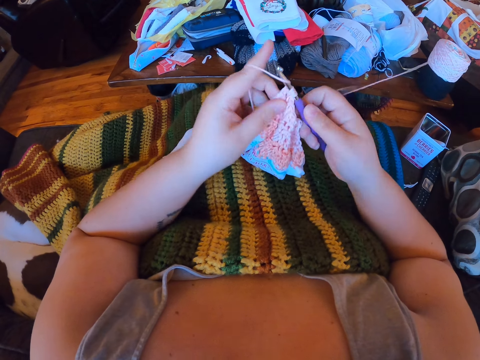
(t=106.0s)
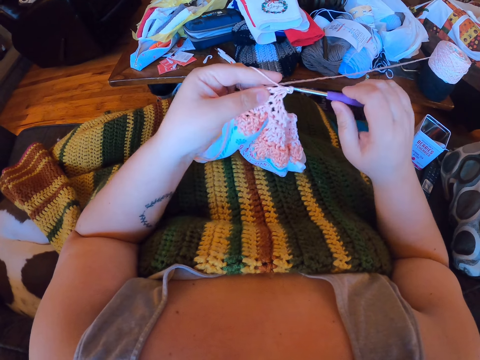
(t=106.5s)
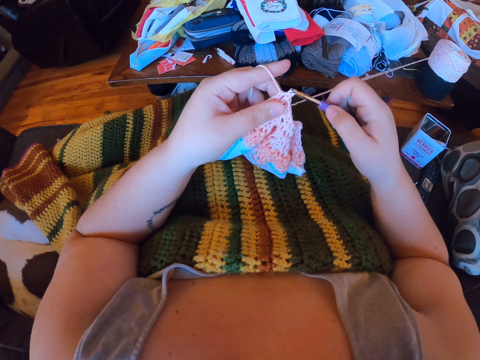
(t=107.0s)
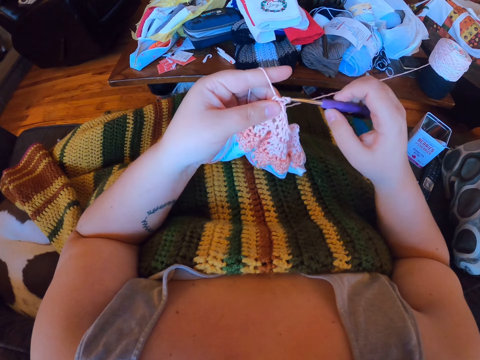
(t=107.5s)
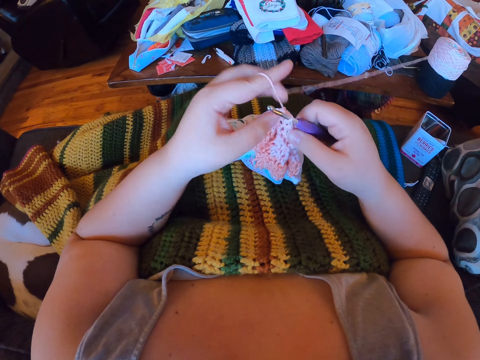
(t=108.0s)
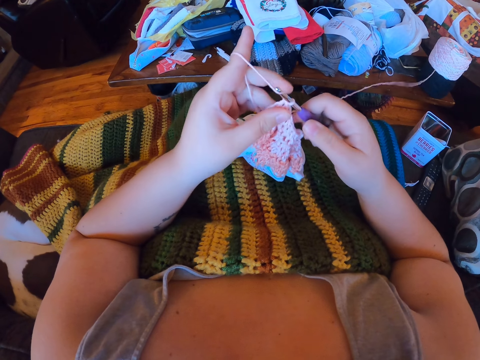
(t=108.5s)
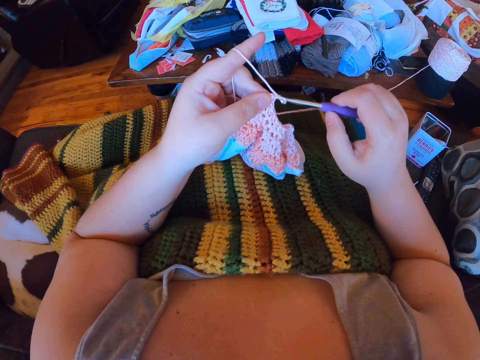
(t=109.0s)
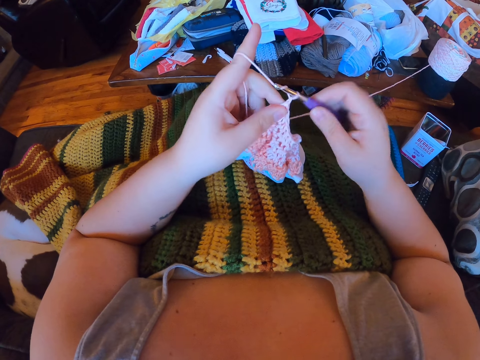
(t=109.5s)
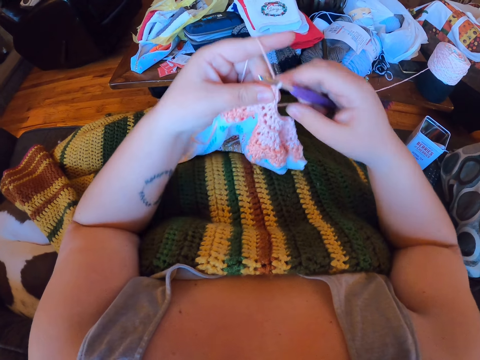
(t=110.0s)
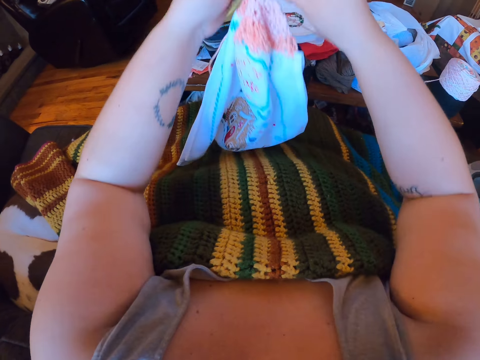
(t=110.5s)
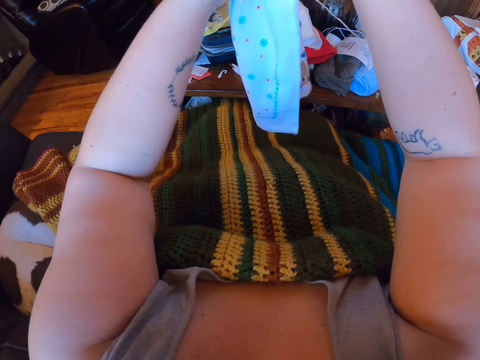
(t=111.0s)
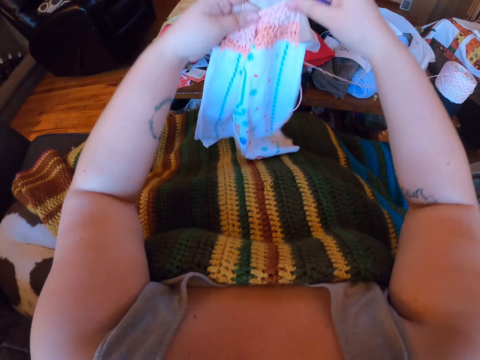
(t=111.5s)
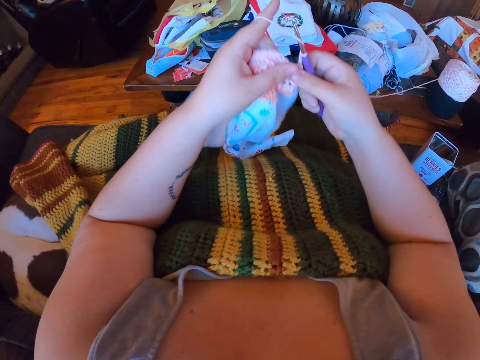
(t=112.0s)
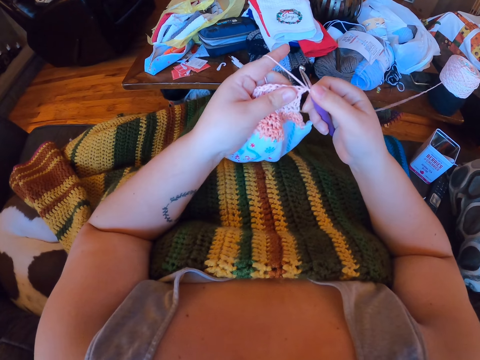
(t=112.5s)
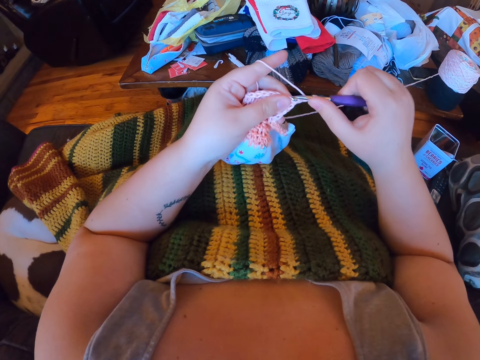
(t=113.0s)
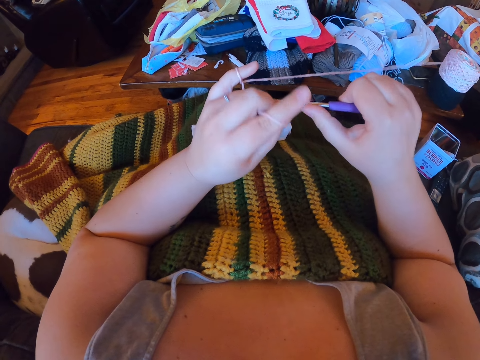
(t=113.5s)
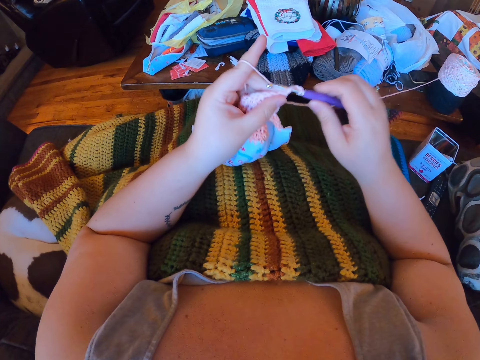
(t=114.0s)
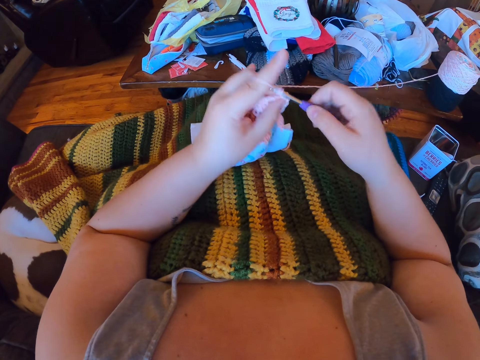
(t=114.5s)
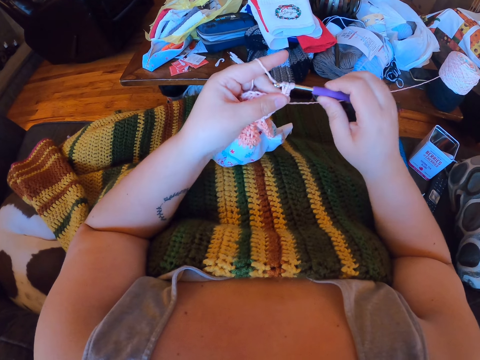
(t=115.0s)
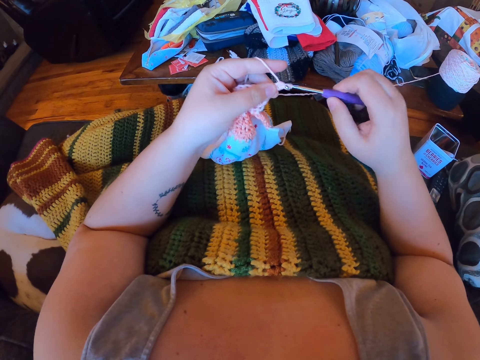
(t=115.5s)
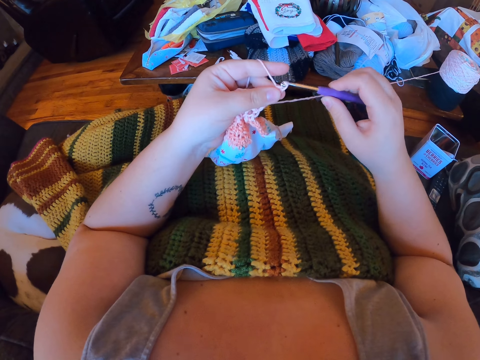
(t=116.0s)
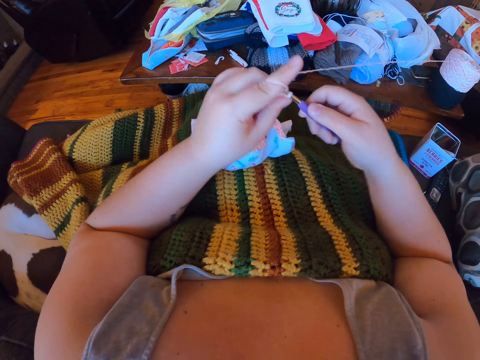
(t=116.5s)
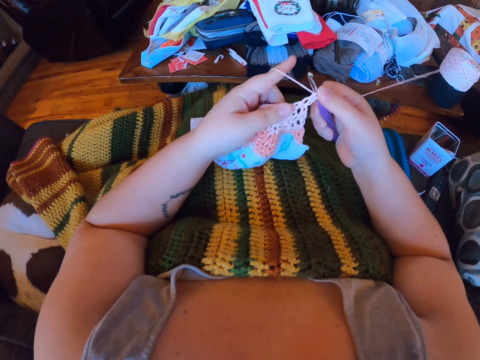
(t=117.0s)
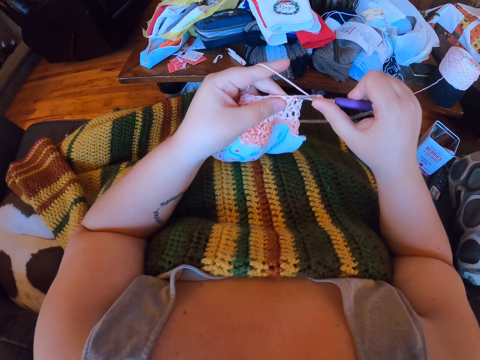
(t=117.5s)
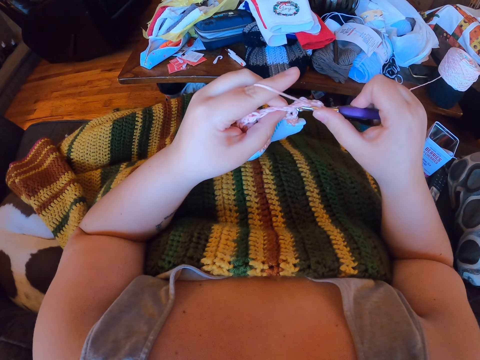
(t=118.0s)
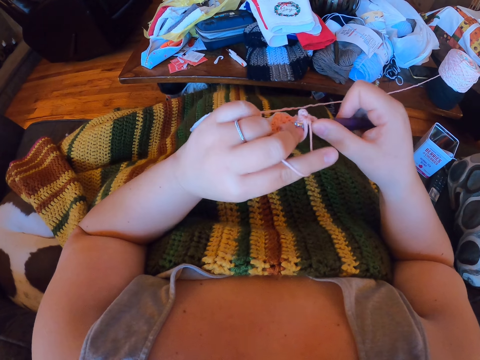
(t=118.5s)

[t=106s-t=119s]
The camera wearer adjusts the thread. They knit the garment. They adjust the crochet with both hands. They crochet with the yarn.

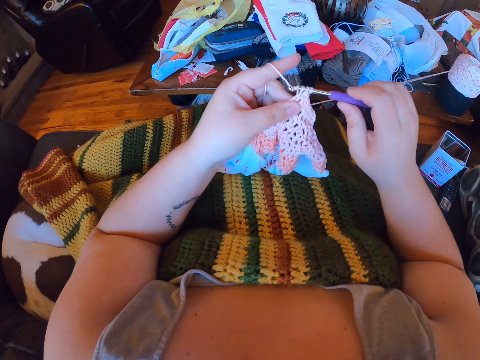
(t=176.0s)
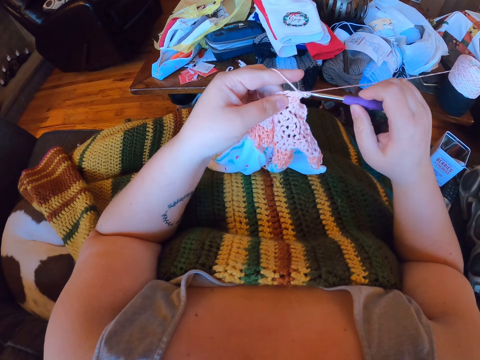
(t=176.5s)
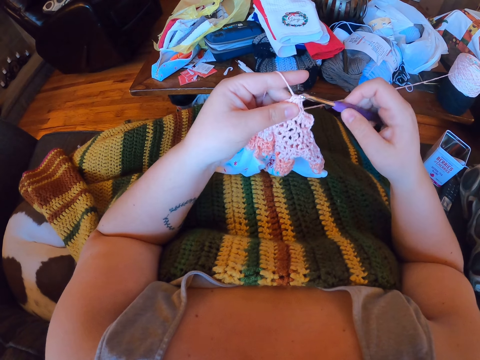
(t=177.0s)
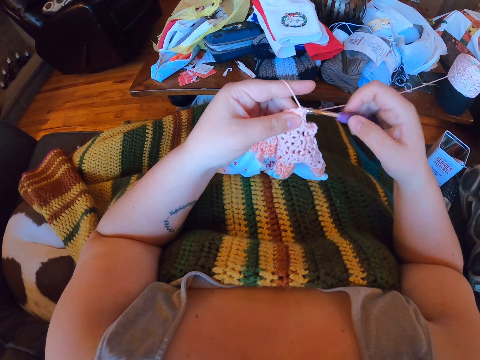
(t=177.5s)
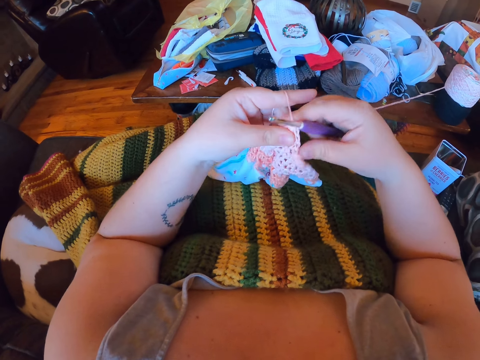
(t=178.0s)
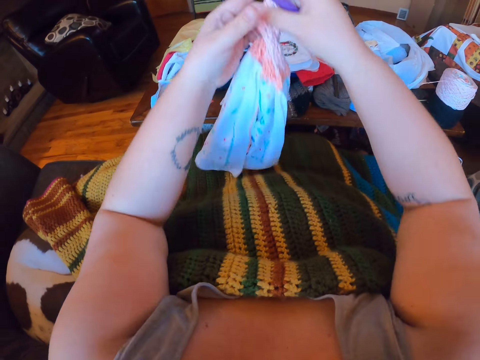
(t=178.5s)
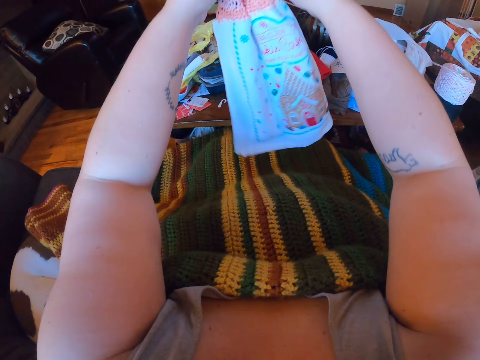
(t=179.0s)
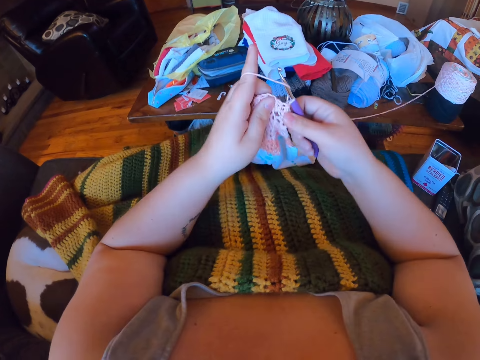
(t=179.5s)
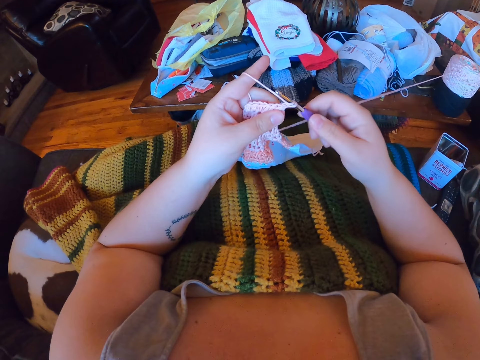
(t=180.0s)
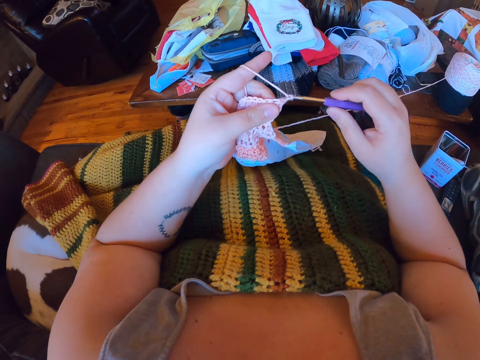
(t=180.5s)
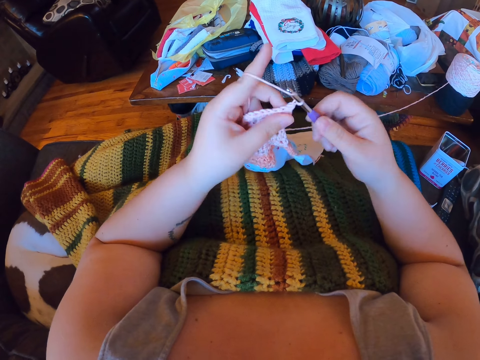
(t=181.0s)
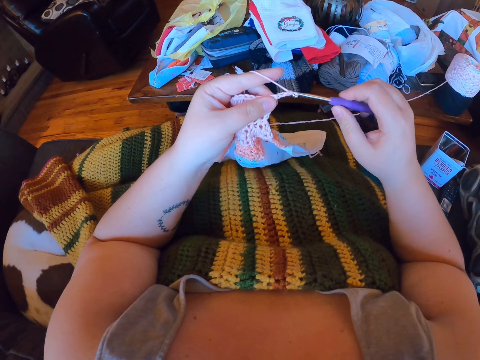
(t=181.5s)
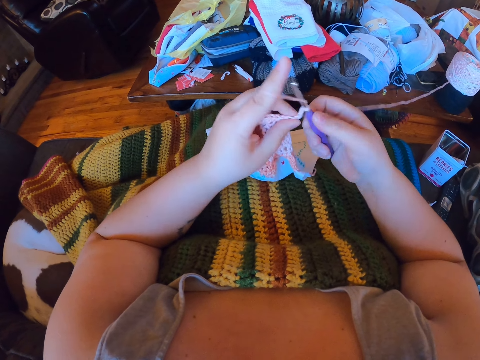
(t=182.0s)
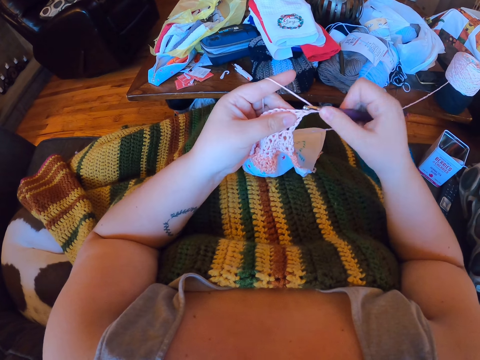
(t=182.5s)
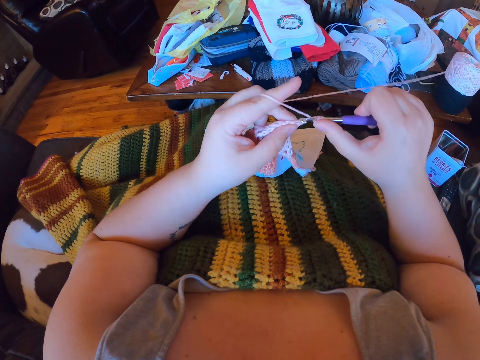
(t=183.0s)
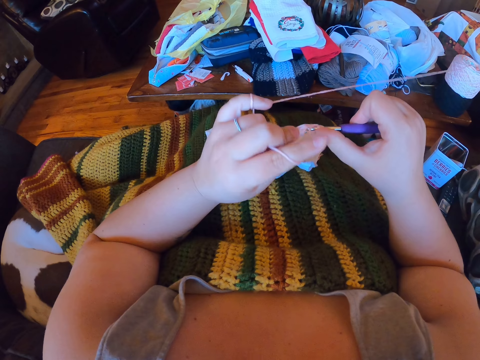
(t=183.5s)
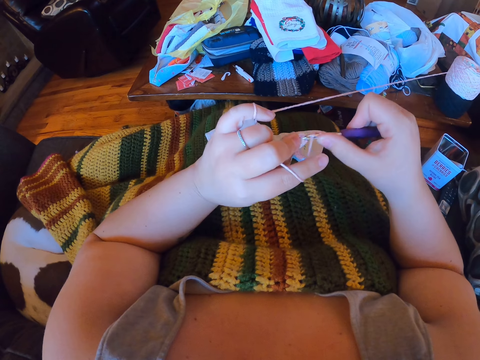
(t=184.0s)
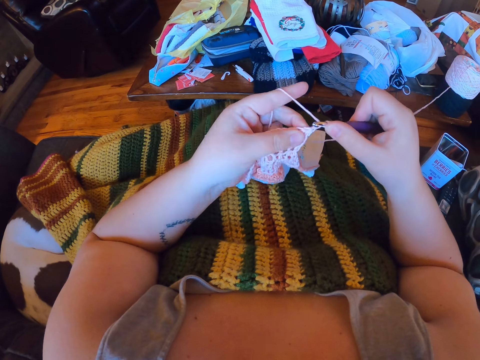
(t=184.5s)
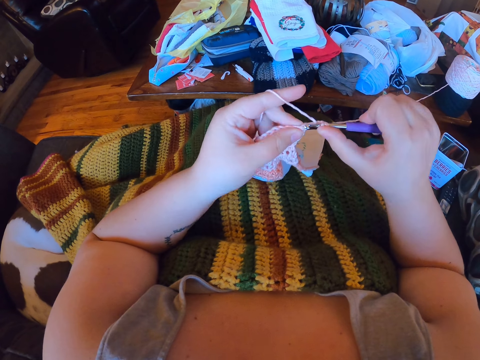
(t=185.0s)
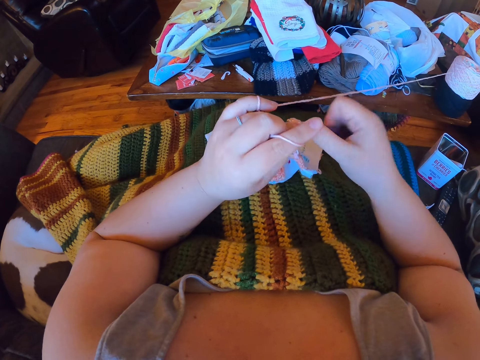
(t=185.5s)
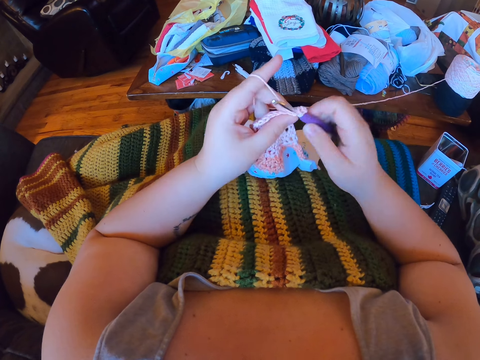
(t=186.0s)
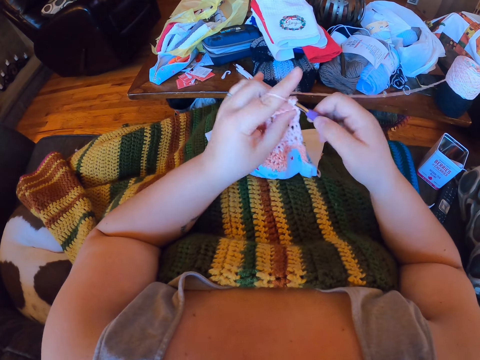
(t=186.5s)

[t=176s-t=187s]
The camera wearer adjusts the crochet with both hands. They crochet with the yarn.
